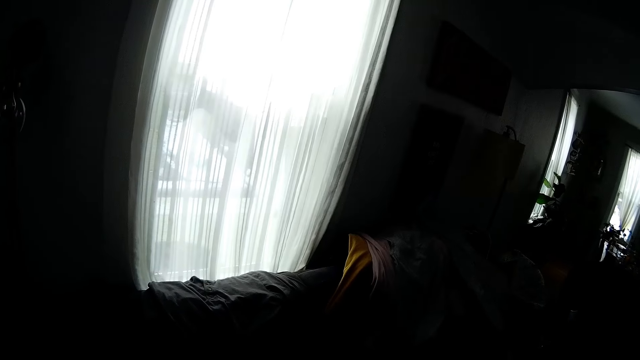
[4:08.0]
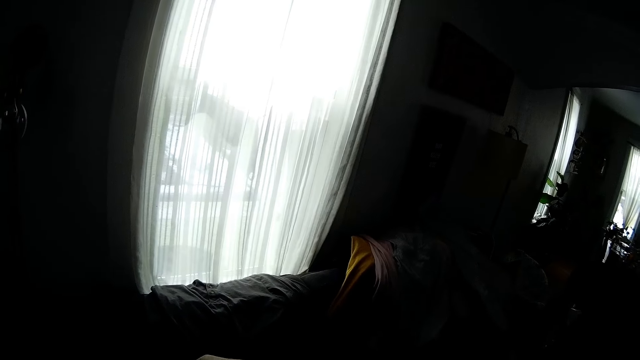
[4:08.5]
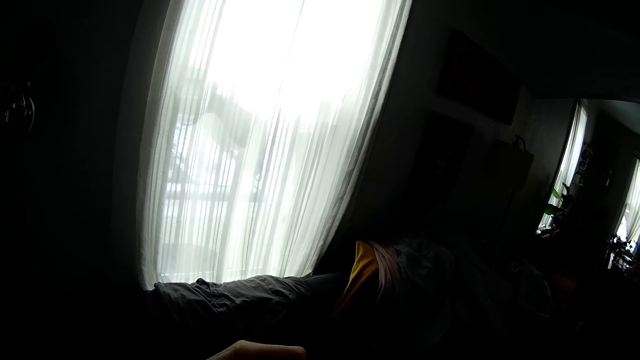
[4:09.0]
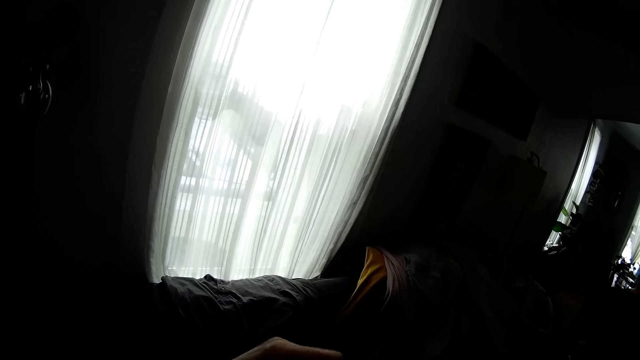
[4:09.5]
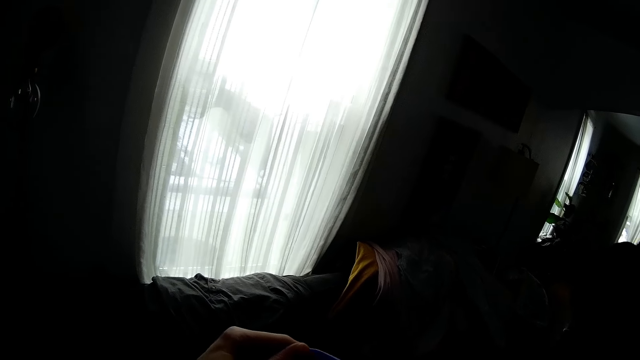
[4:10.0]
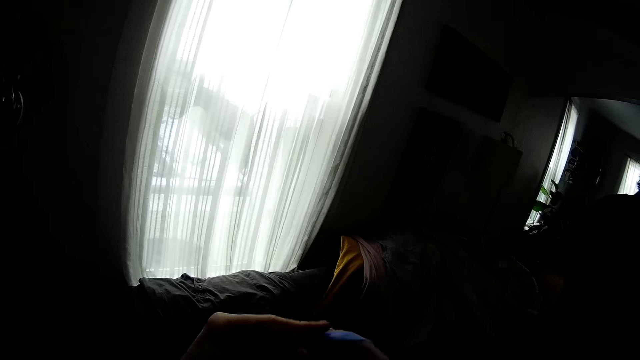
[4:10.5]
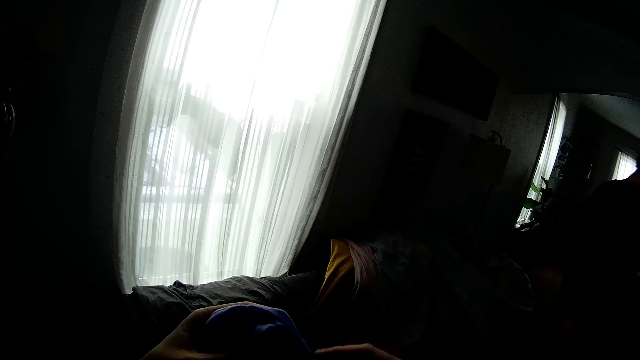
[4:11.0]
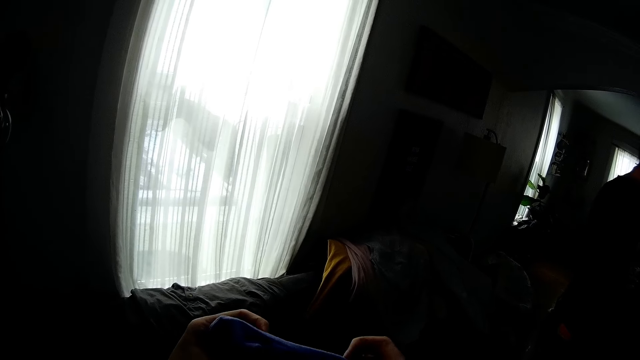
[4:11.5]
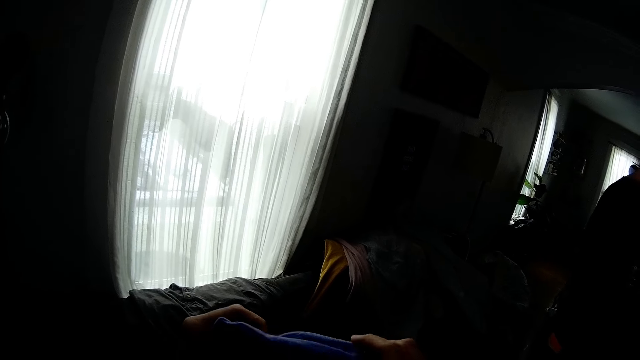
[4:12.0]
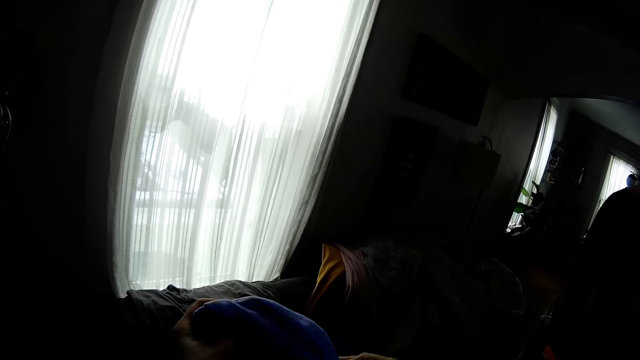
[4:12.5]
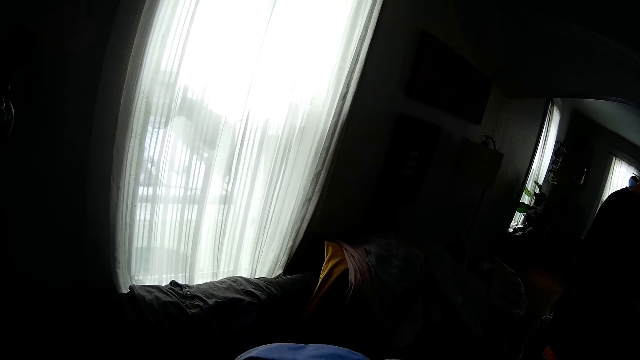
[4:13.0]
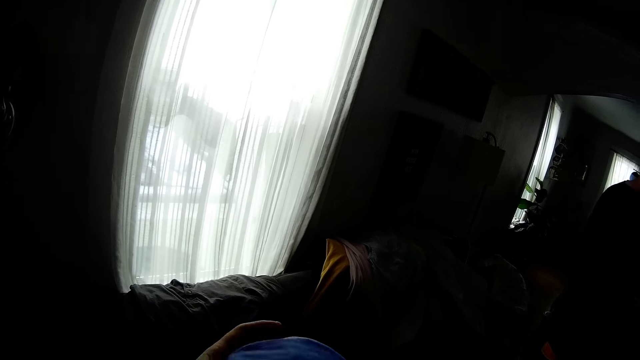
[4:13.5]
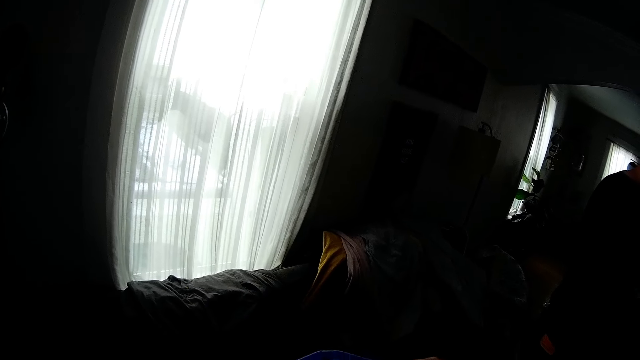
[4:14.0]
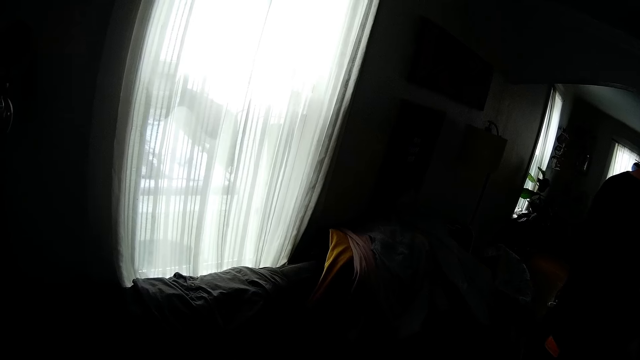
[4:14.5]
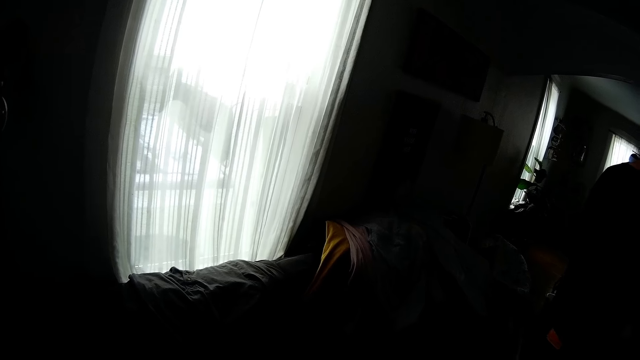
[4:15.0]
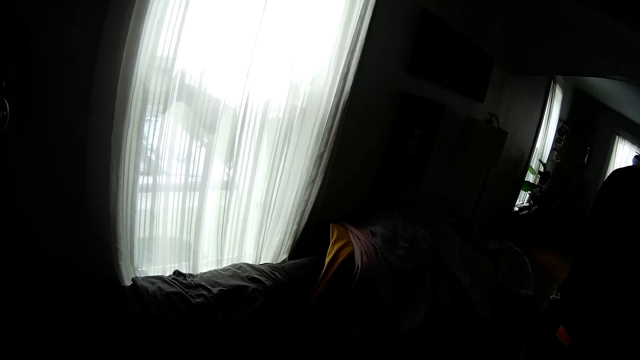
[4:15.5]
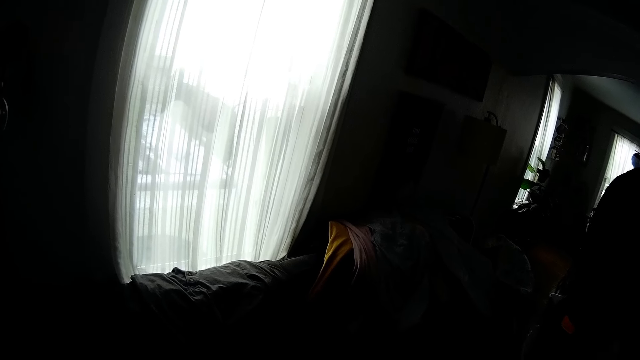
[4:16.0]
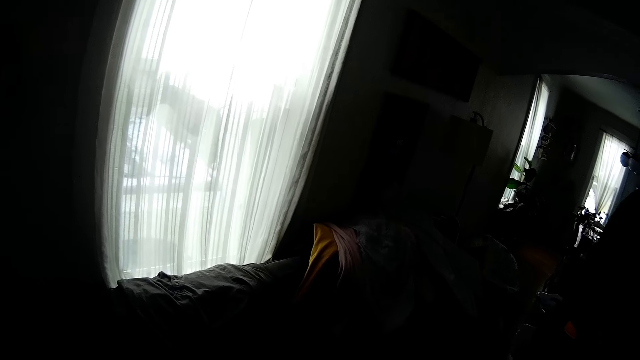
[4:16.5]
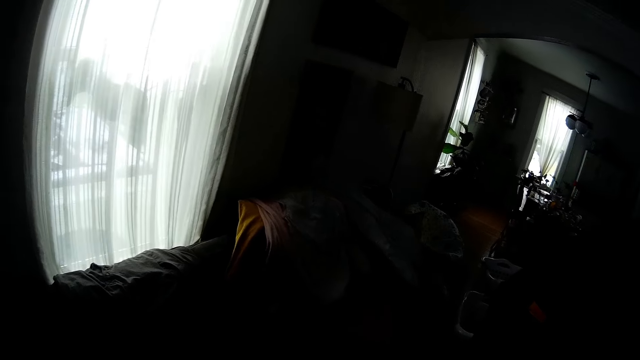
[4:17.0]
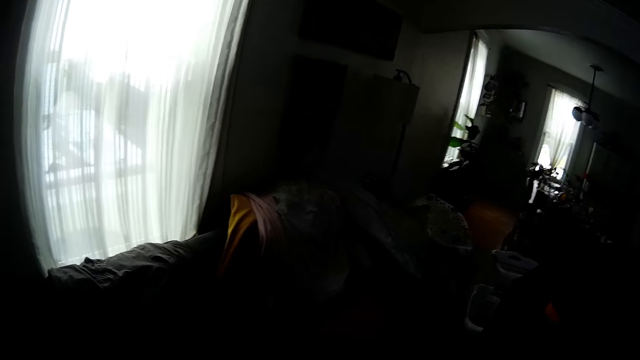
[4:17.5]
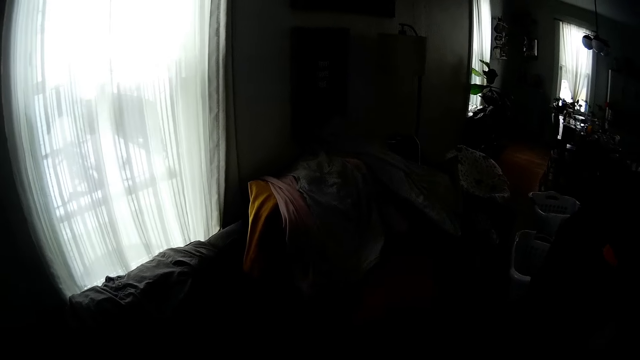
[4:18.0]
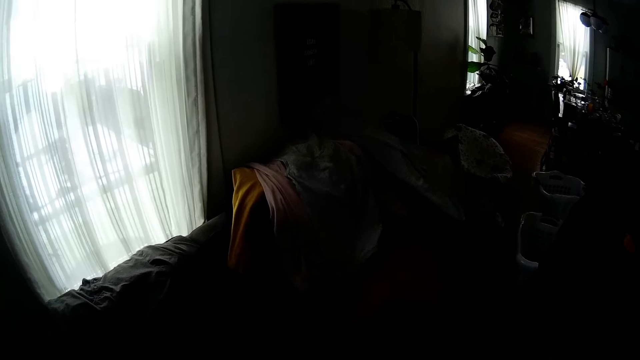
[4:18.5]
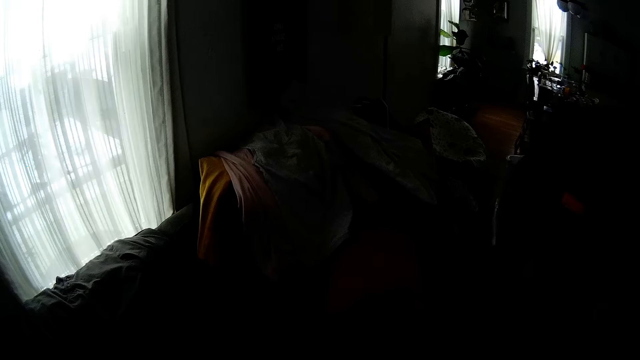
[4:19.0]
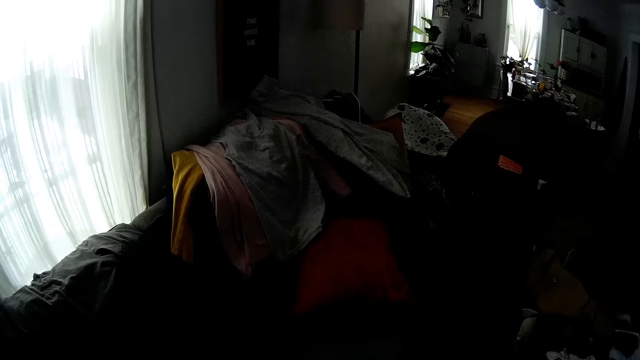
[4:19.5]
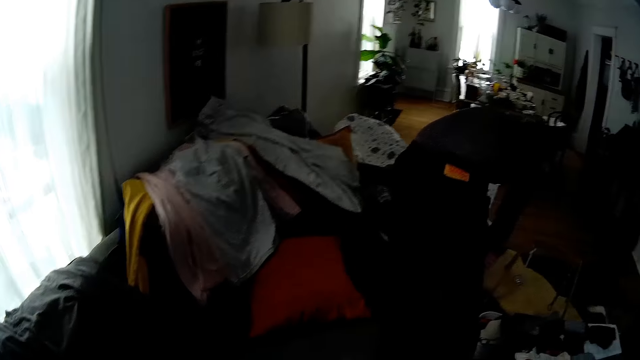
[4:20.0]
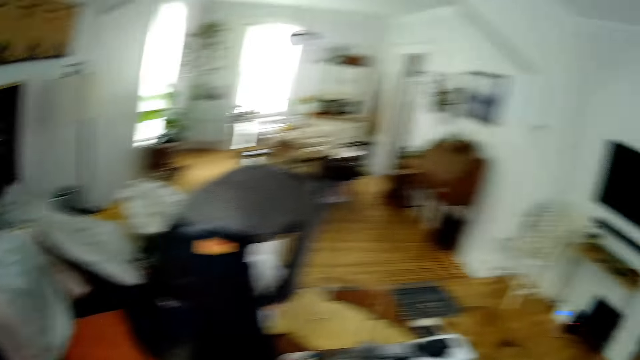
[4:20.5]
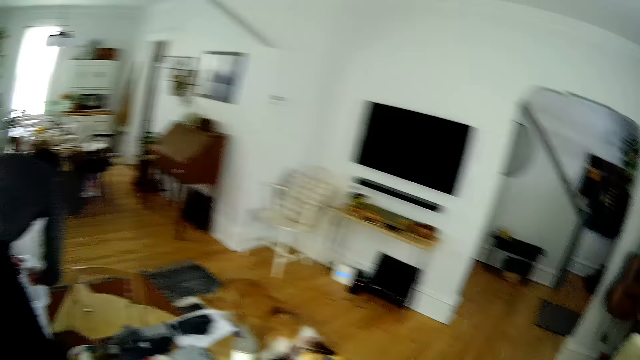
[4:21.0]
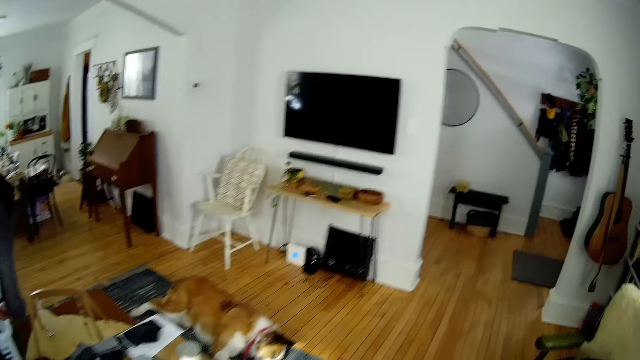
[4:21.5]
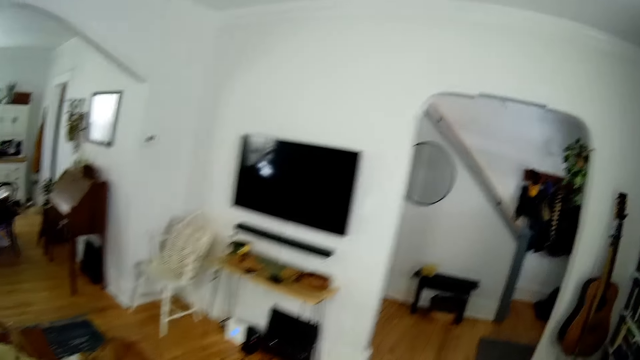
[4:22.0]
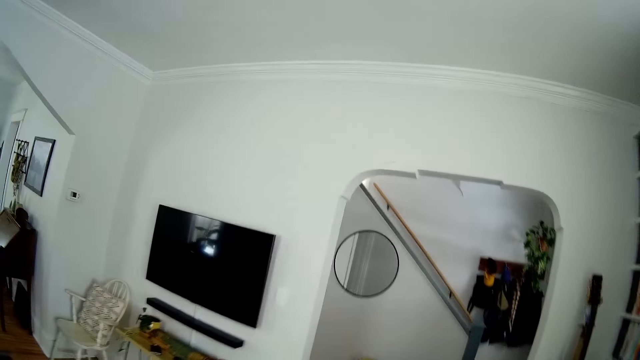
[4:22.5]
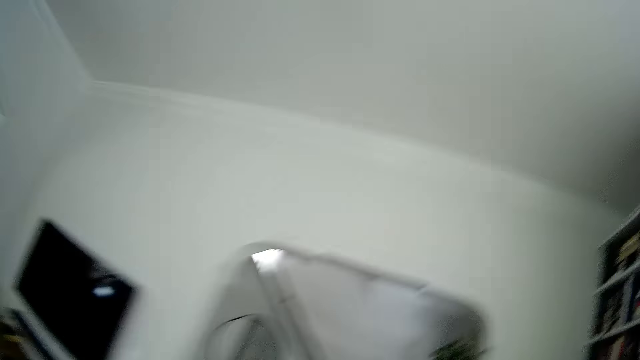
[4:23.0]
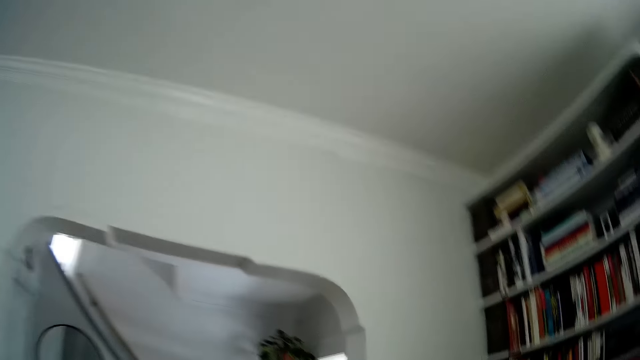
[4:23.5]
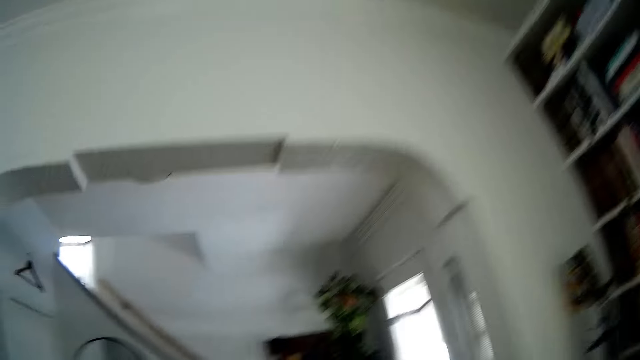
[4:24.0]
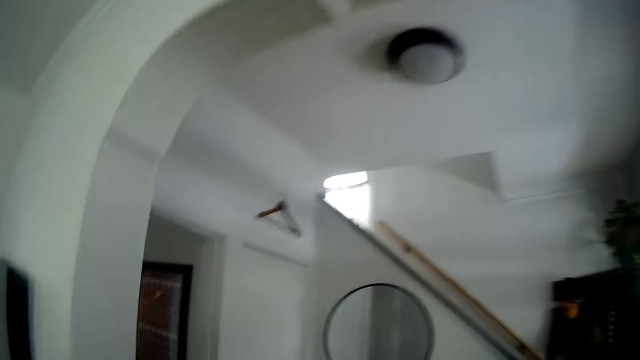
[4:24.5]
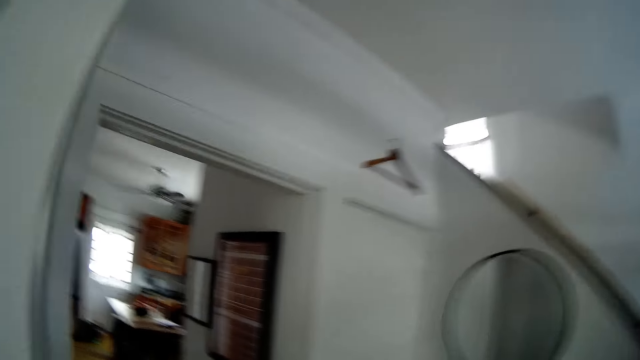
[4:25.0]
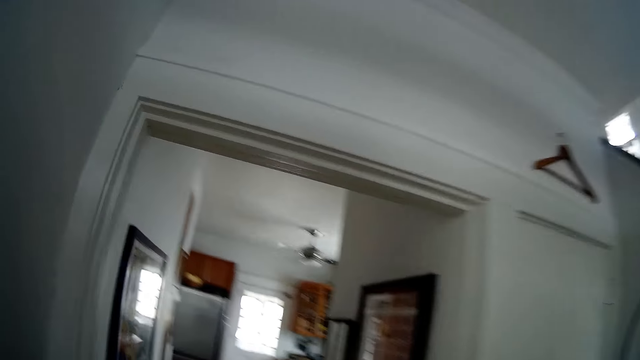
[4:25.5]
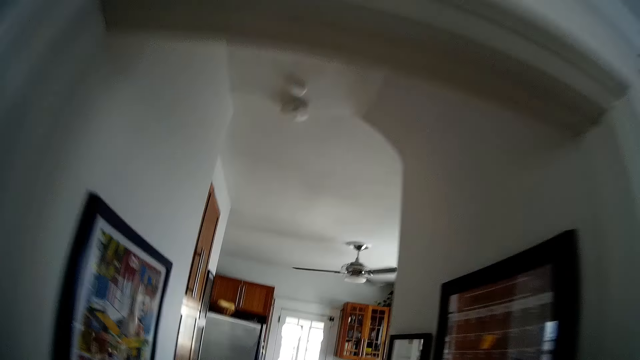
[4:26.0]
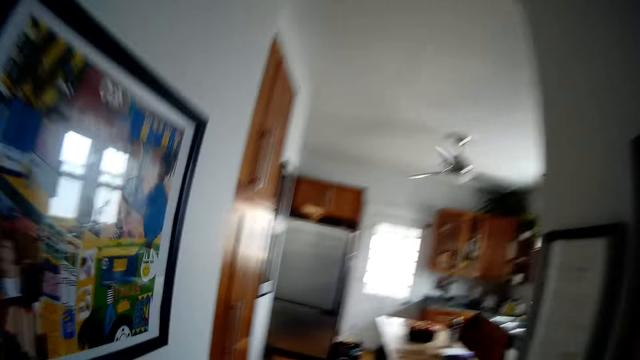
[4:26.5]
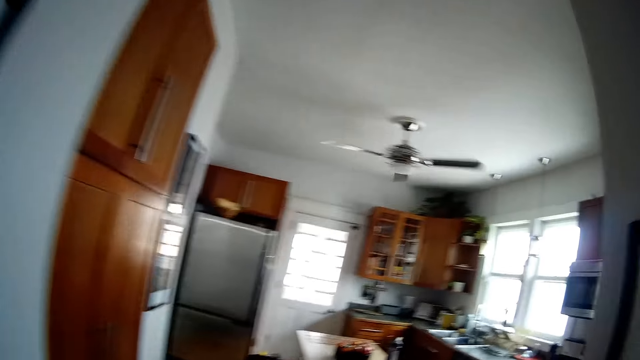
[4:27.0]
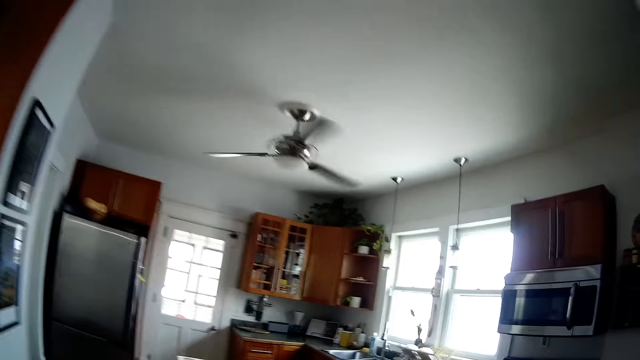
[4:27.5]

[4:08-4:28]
The camera wearer stretches out a glove with her hands. A man picks up a cloth inside the laundry basket with his right hand. The camera wearer walks towards a countertop in the kitchen.
